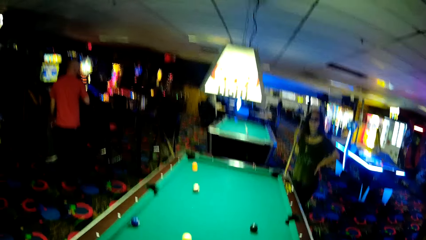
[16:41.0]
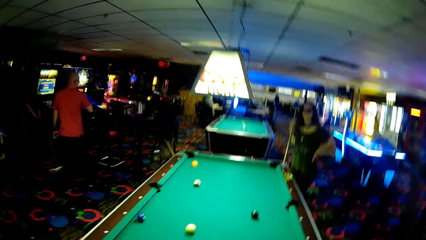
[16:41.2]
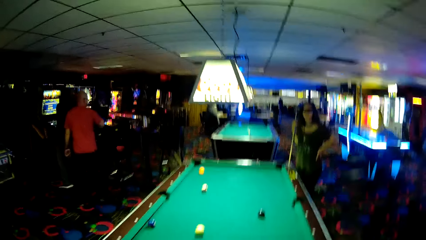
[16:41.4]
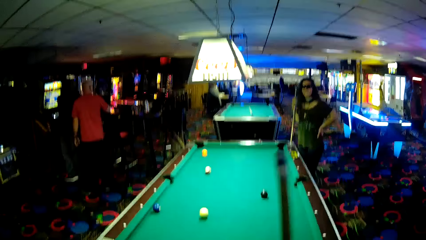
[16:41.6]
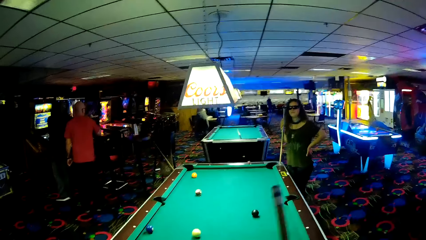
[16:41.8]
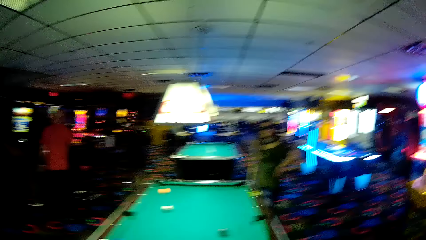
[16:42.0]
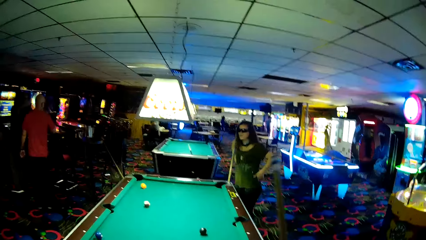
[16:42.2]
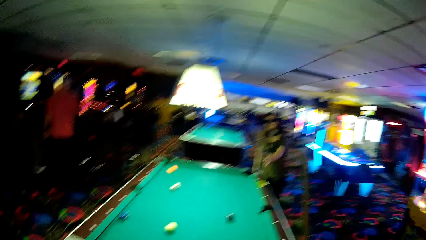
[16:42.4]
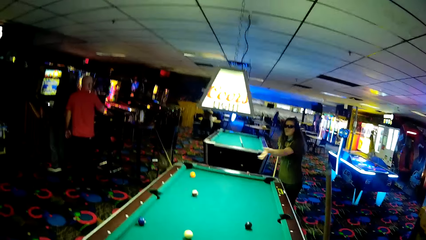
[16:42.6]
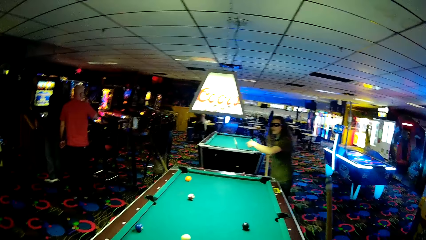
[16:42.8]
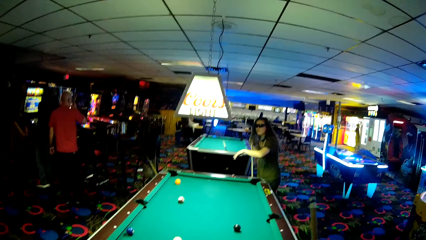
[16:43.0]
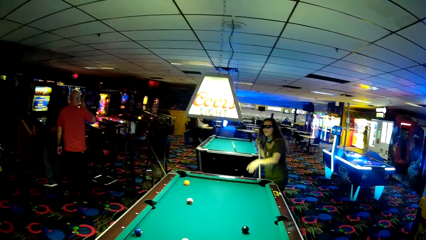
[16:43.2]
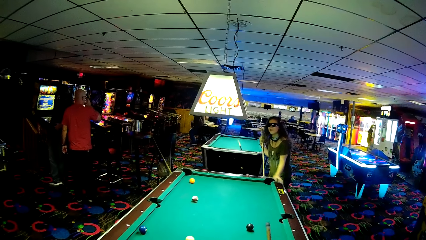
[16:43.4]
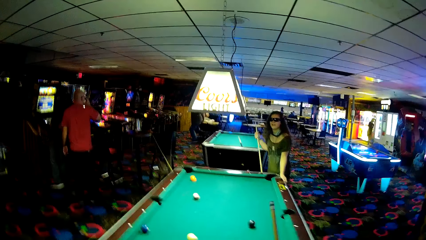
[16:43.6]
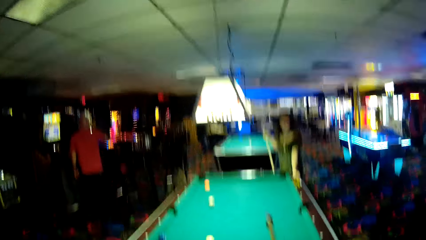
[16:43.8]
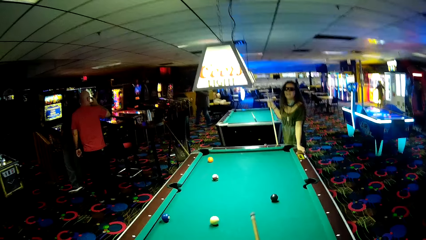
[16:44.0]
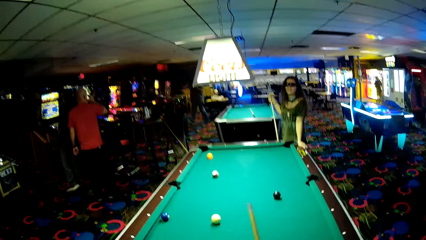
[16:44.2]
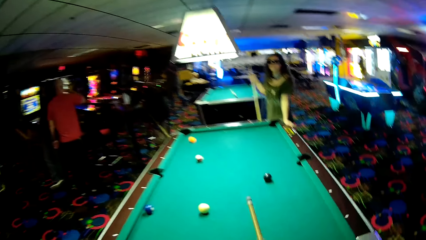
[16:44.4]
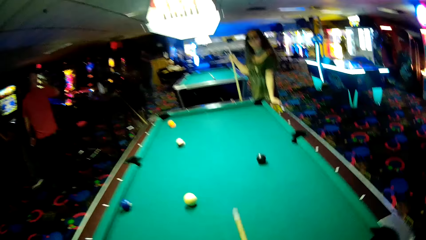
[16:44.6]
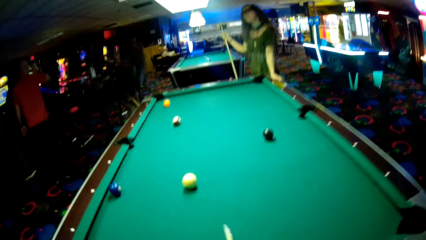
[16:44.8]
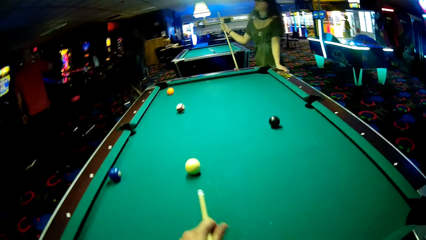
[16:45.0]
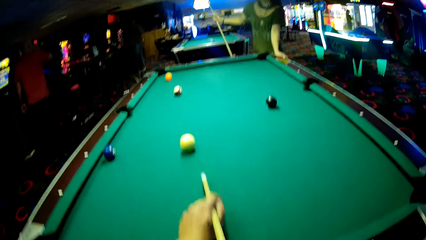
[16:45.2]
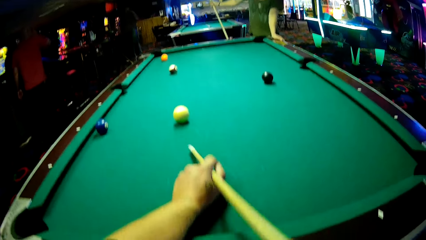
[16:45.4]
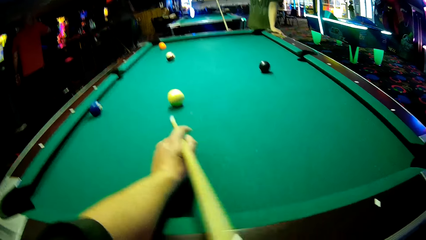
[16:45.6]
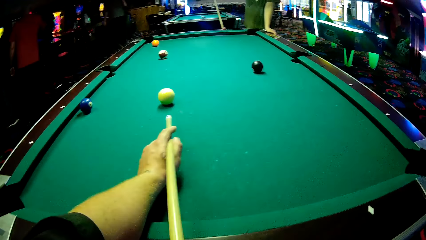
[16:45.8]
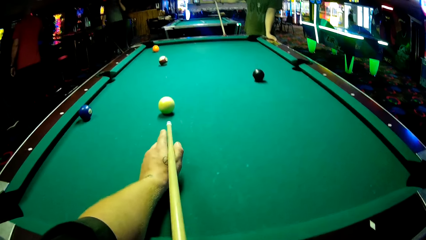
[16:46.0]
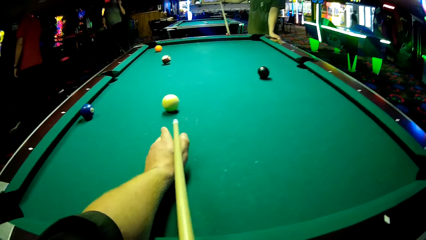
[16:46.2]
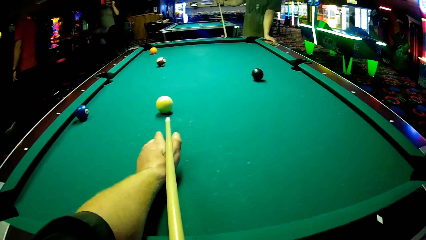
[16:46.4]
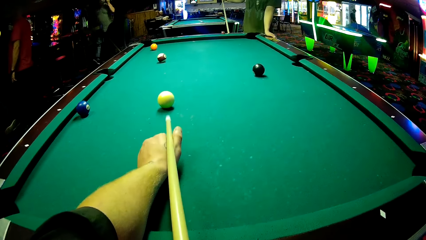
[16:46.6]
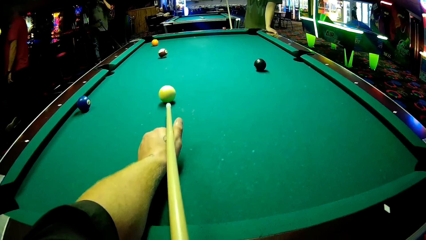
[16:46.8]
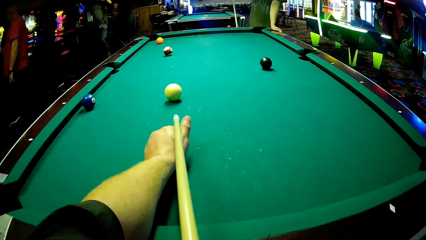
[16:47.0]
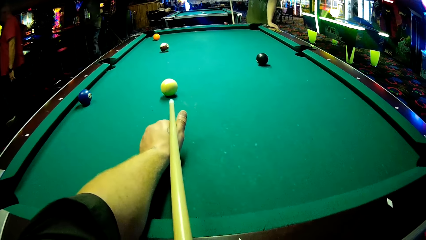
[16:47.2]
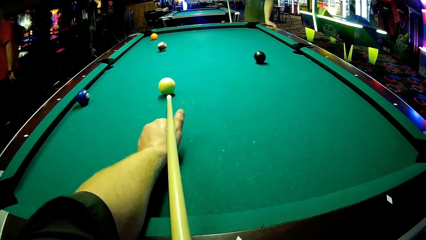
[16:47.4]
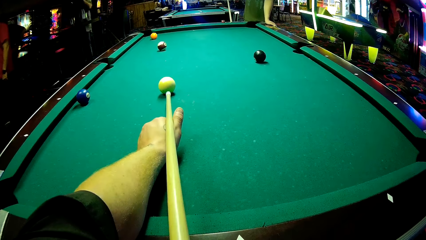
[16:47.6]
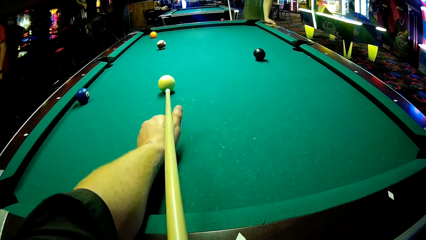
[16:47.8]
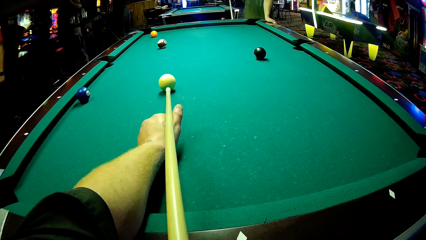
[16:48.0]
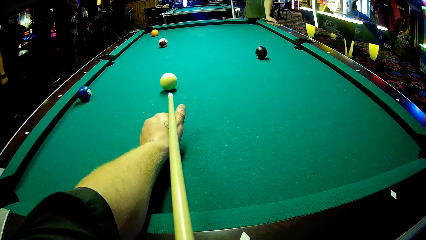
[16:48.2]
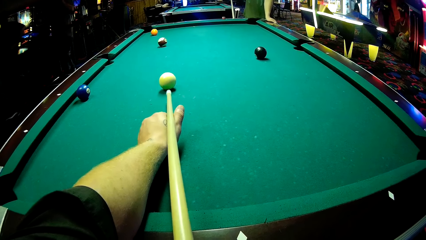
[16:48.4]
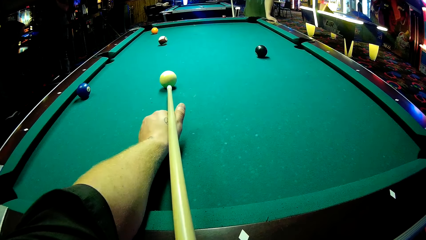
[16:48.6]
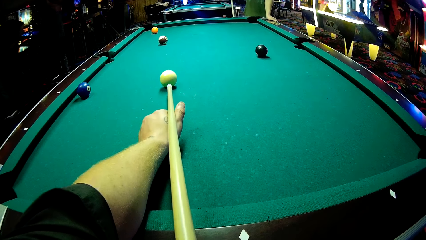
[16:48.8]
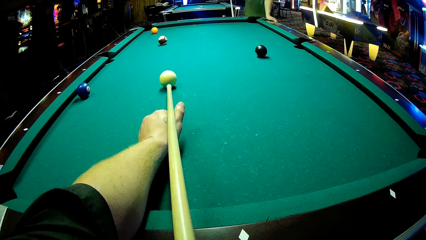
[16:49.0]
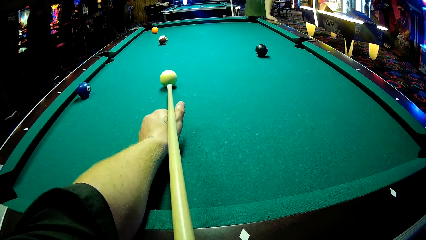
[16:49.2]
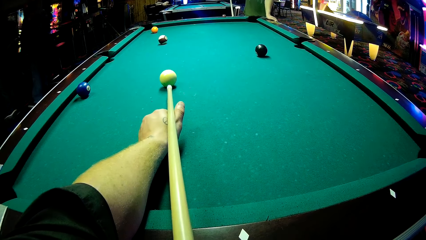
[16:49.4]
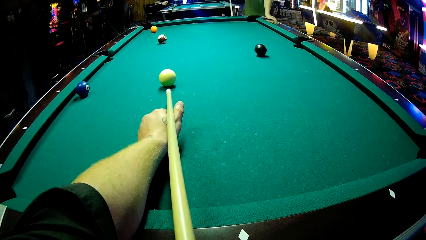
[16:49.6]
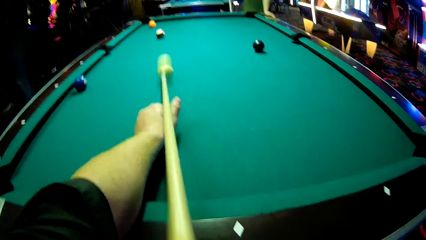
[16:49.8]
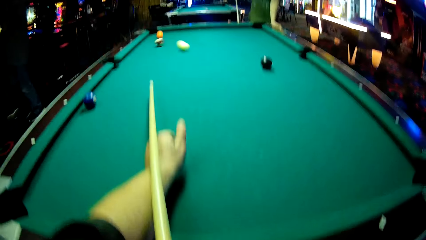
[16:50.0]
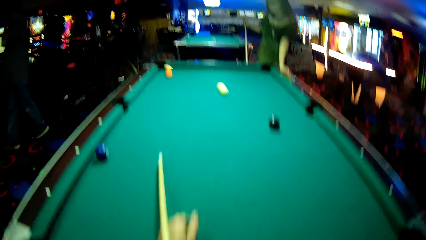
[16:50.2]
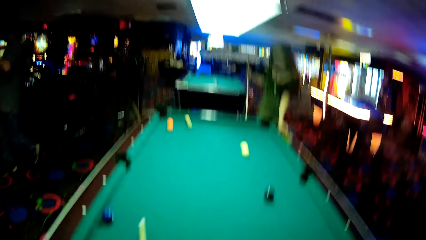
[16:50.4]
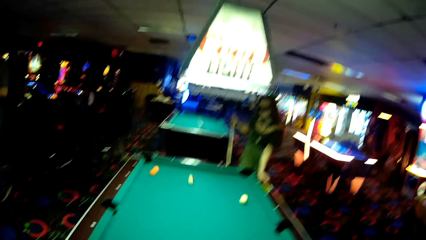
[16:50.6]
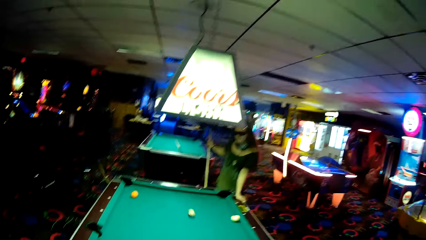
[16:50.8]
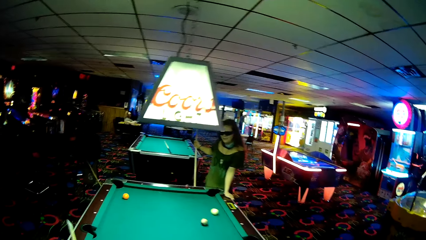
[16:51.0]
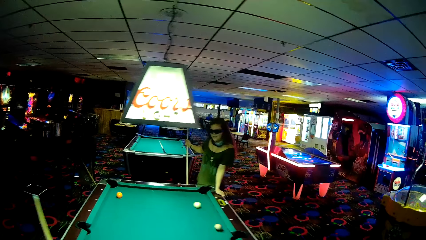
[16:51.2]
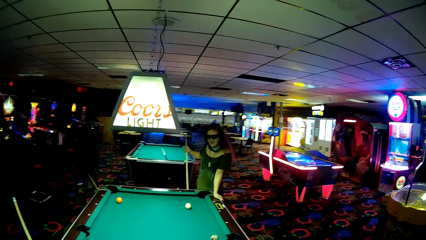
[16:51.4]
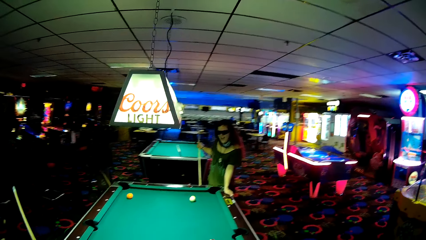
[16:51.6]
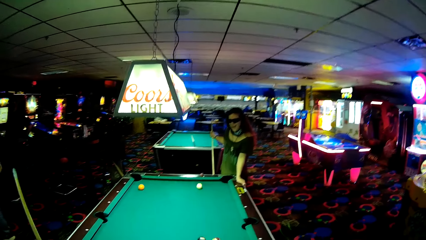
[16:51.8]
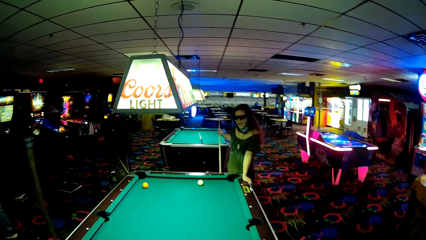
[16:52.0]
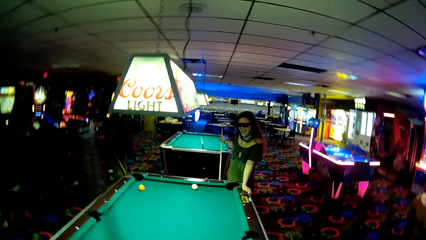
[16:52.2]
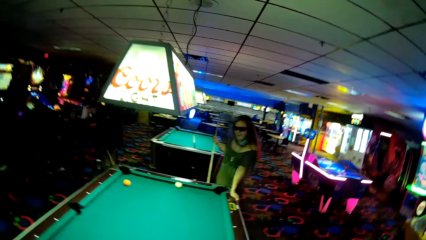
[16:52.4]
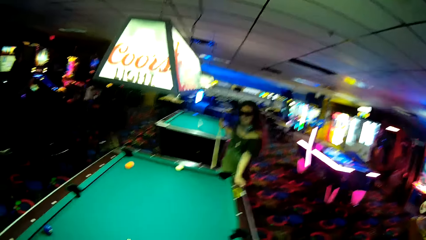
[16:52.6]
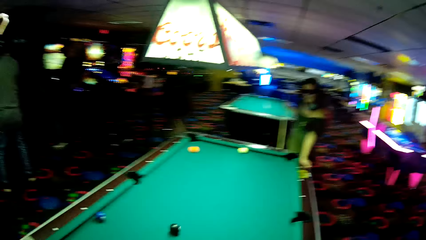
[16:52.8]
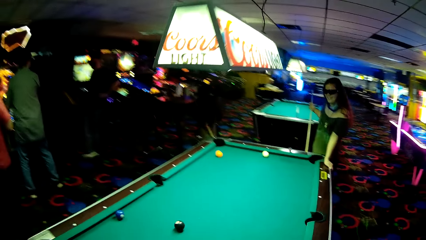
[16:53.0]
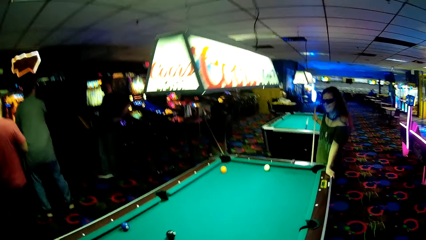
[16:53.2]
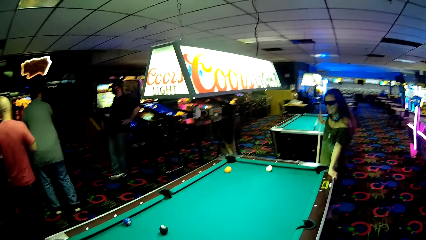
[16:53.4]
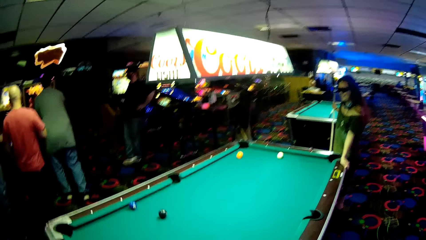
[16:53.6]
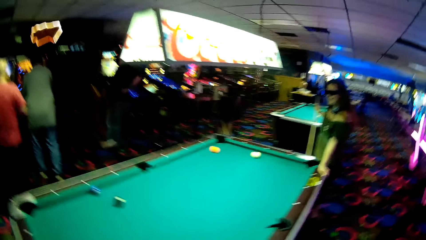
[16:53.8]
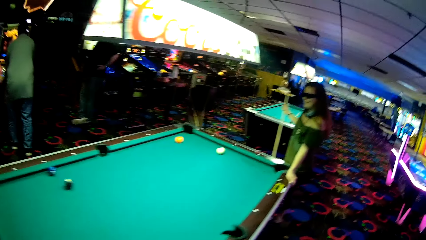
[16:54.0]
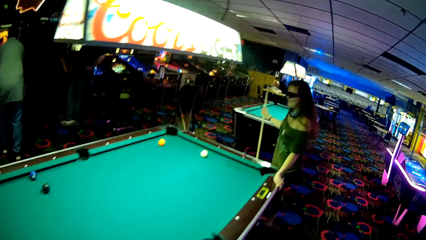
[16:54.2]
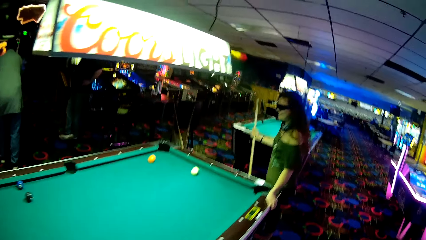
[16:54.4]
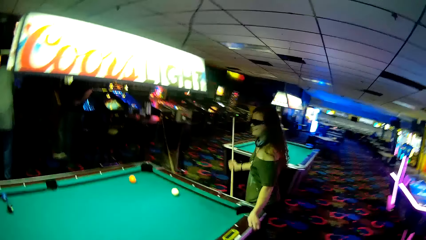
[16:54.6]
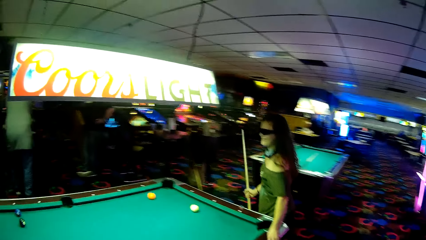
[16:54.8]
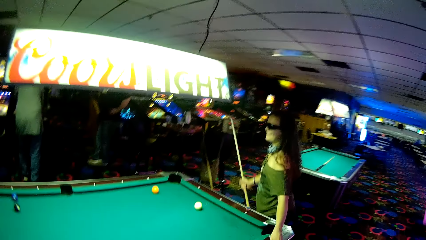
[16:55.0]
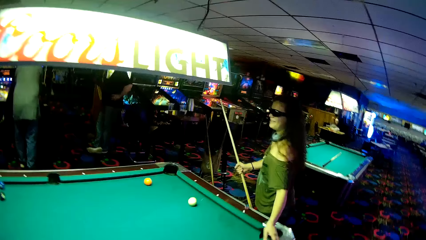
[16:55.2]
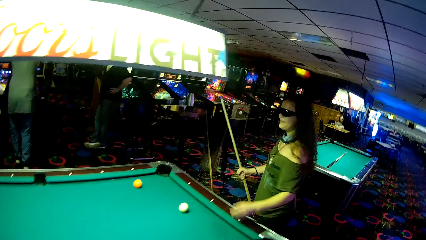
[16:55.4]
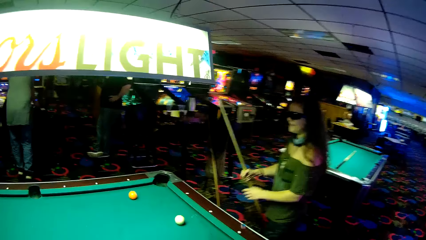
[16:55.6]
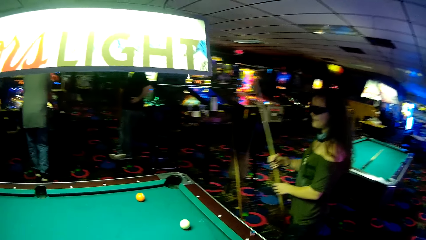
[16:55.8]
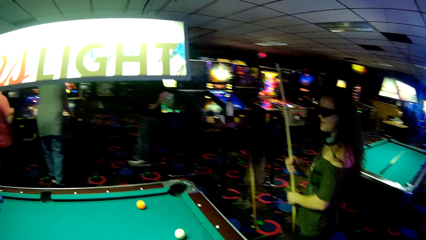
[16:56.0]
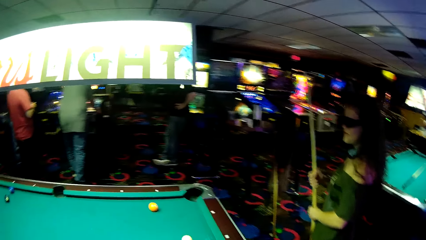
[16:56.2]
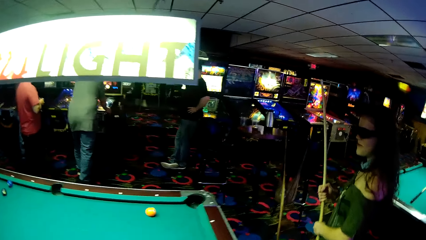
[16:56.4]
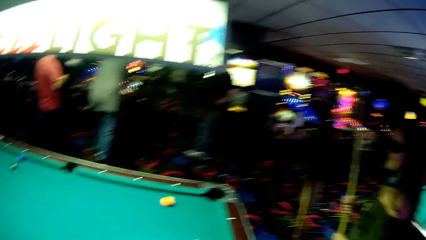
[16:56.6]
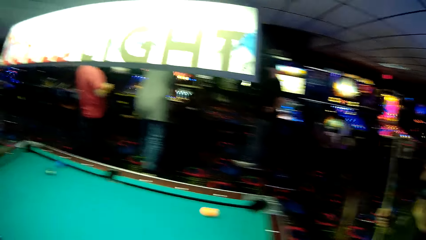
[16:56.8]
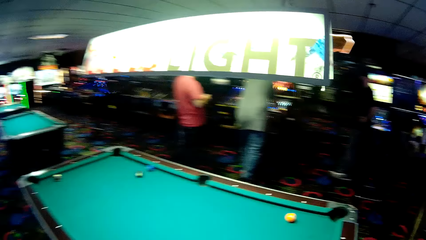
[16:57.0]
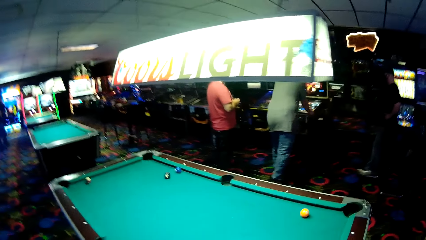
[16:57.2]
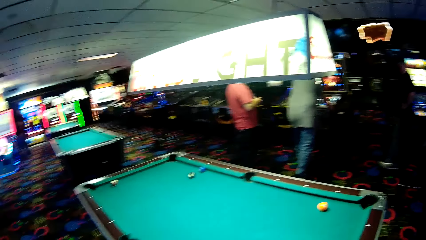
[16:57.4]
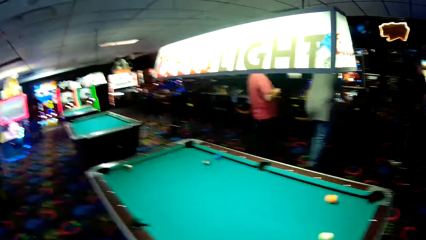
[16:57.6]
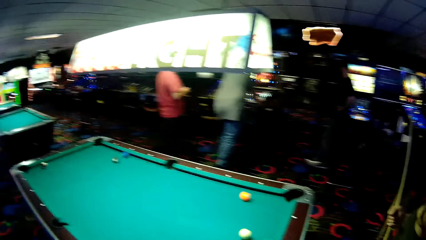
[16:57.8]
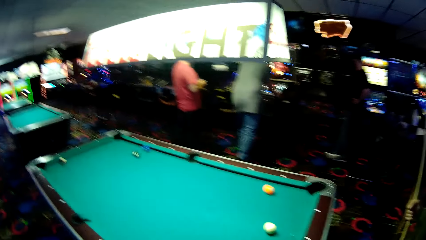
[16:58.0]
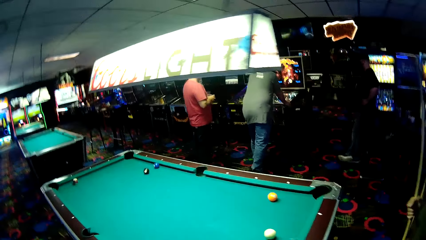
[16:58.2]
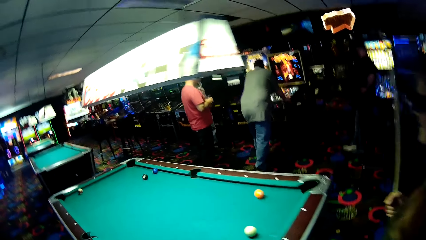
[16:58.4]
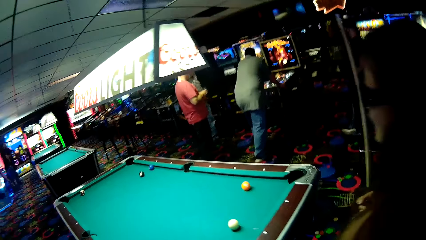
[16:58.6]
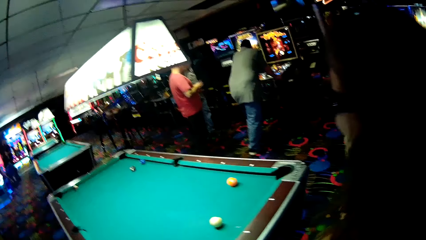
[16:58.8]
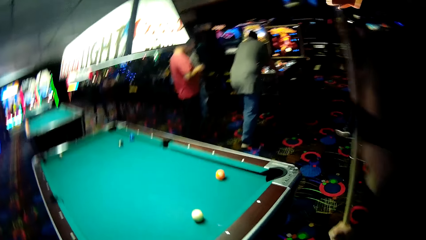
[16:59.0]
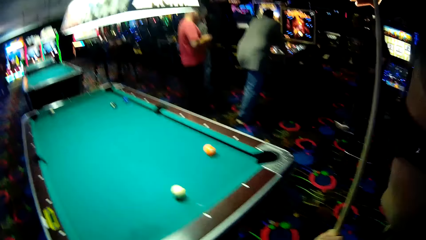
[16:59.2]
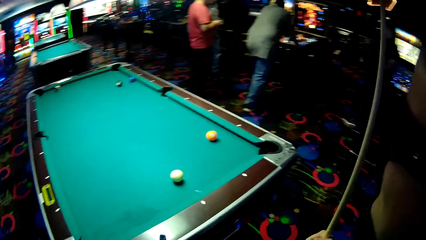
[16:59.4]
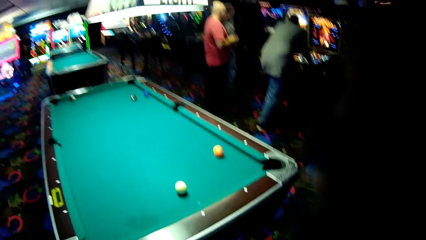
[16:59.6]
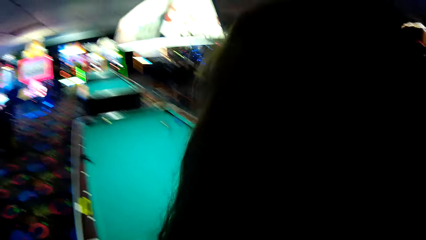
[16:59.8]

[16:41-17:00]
A person walks around. The camera wearer holds a pool cue. They play a pool game with another person. They hit a ball. They walk around the pool table.
